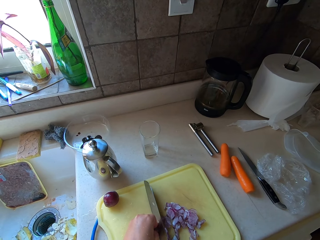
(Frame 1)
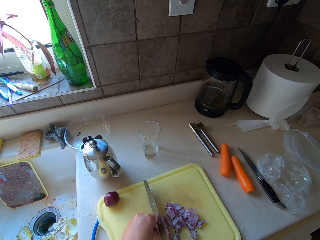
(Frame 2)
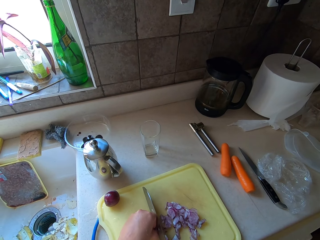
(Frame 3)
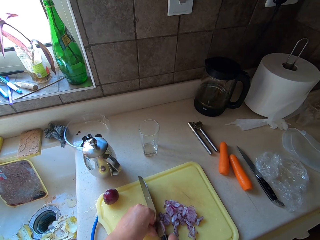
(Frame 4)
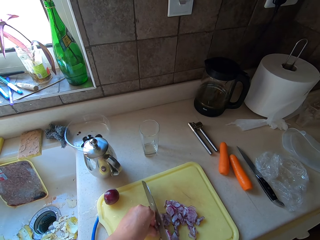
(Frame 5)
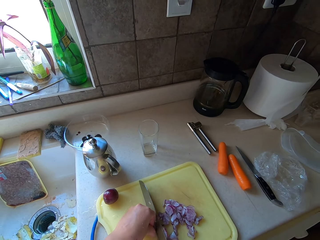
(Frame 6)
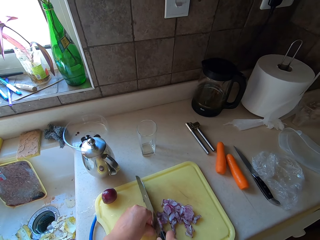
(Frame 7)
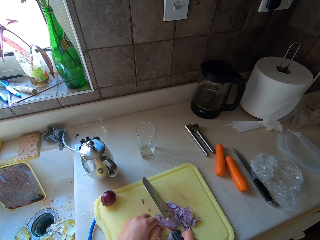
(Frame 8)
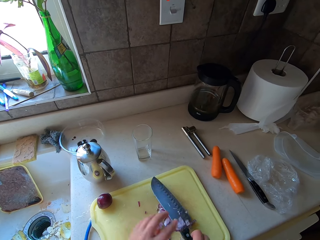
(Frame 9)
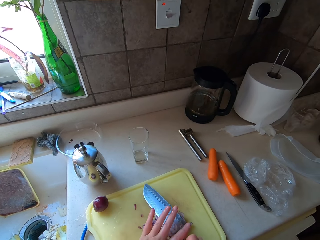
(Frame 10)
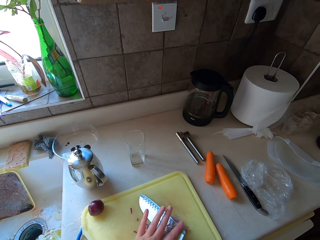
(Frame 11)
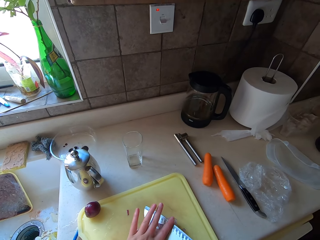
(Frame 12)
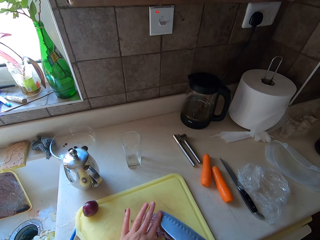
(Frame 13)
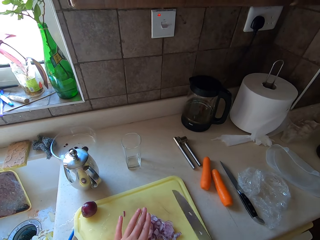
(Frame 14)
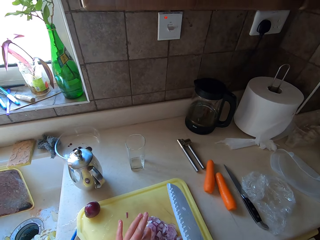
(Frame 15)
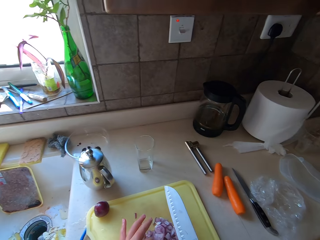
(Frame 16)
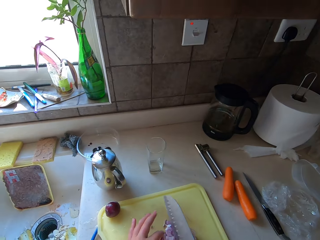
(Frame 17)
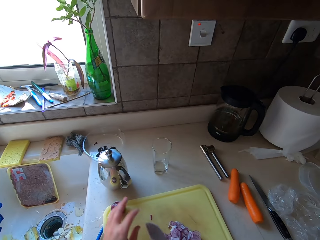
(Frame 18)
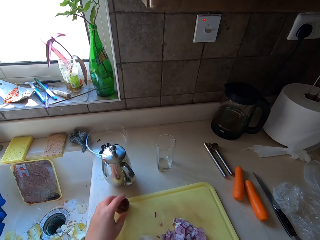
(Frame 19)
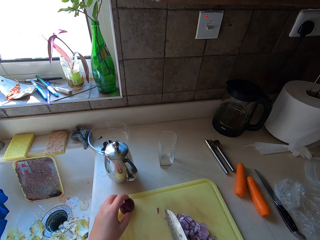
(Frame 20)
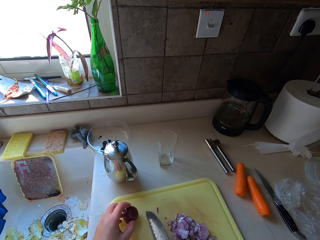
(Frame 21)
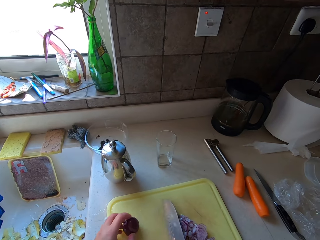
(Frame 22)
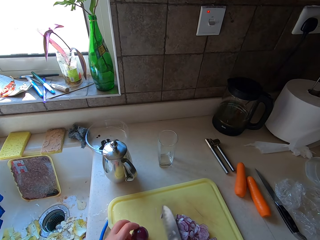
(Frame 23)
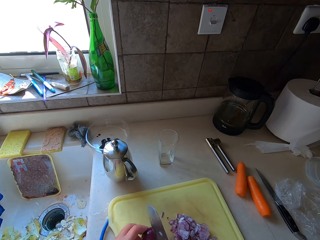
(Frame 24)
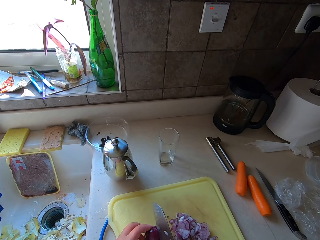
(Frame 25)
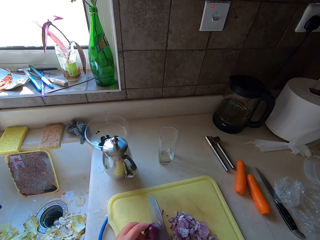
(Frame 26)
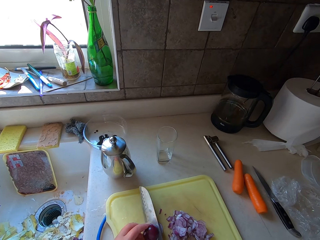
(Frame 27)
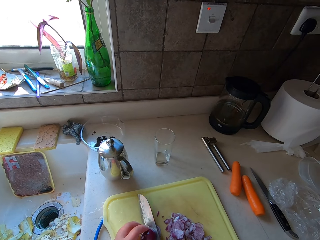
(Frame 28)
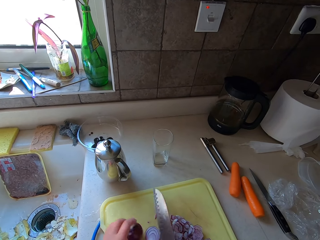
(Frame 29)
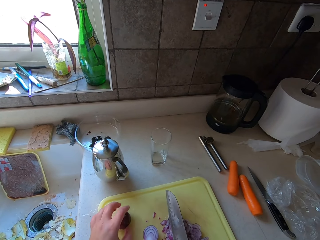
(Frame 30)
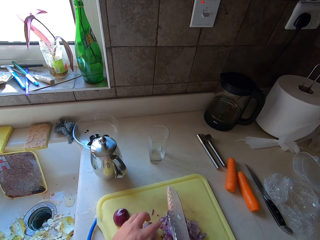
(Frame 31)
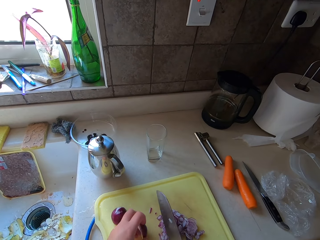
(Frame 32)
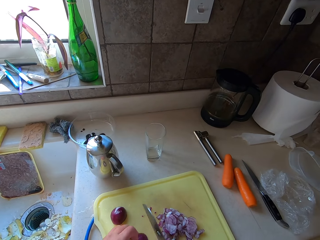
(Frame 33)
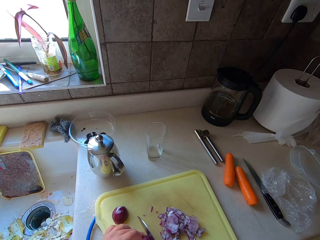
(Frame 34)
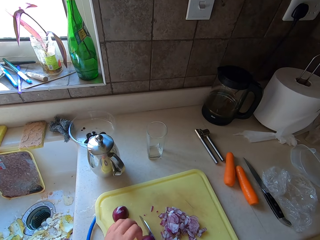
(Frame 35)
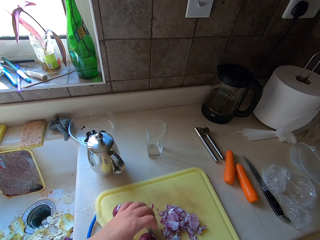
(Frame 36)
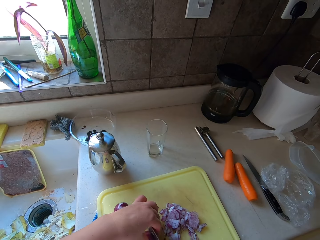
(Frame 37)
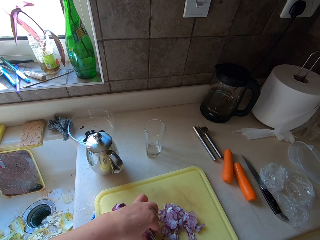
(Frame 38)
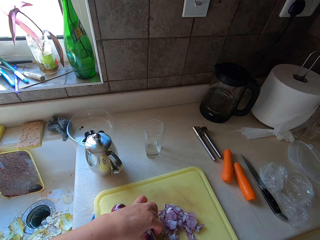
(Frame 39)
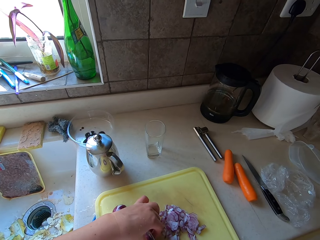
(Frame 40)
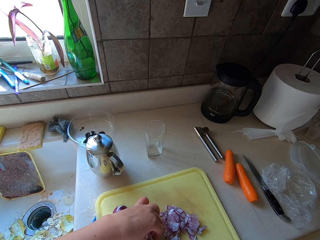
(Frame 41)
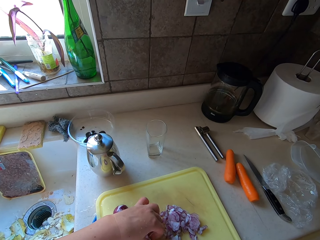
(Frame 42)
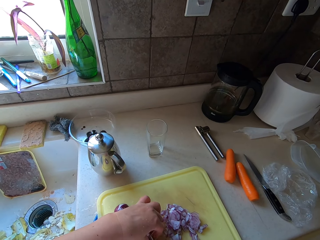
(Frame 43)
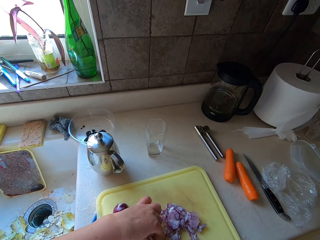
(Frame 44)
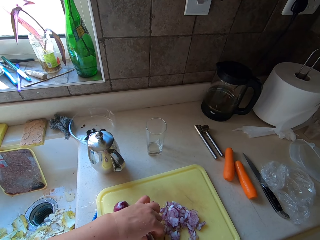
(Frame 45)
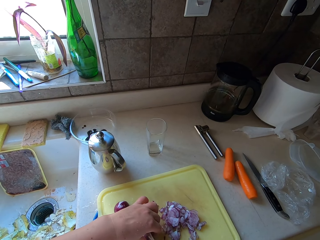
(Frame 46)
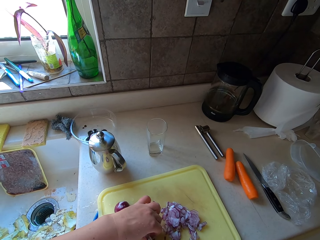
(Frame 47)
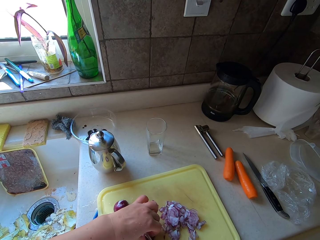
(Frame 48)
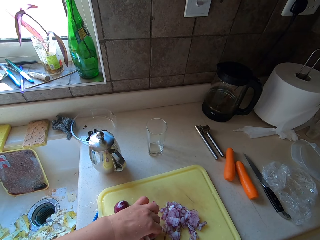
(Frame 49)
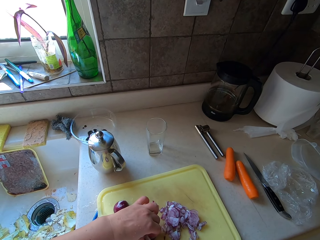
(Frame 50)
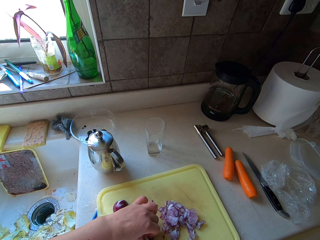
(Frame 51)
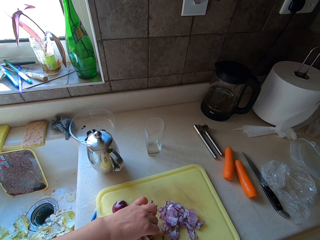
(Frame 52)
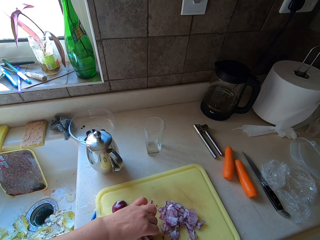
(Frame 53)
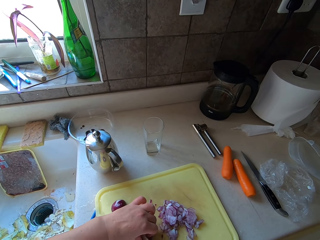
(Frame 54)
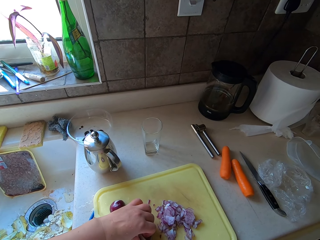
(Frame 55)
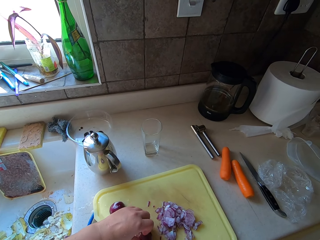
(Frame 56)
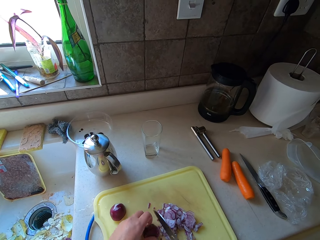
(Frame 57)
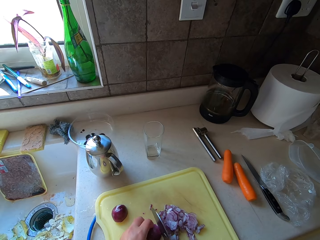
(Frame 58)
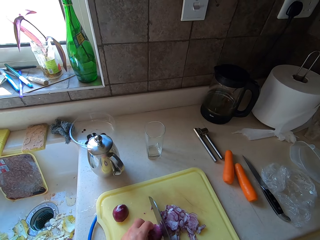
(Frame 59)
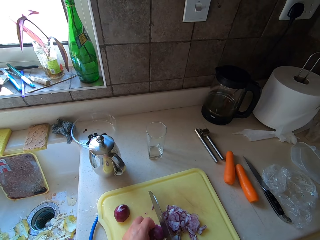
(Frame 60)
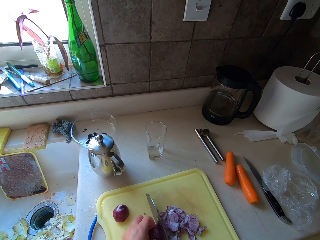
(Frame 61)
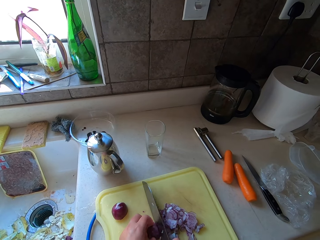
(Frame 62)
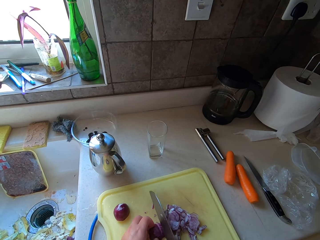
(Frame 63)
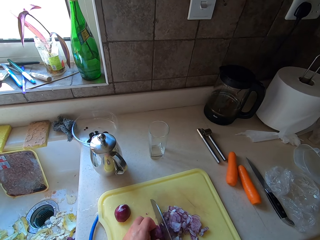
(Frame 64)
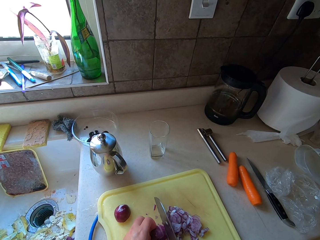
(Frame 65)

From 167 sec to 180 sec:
The camera wearer removes onions from the knife. They wipe the knife with the hand. They pick another onion from a chopping board. They slice the onion to pieces. They chop the onion.

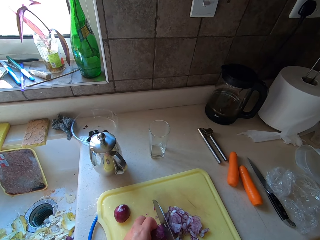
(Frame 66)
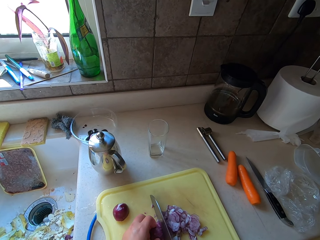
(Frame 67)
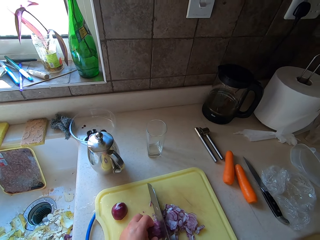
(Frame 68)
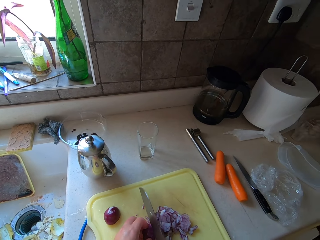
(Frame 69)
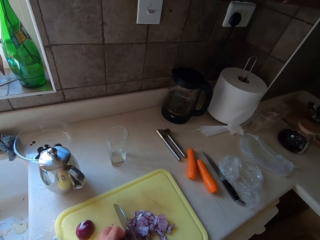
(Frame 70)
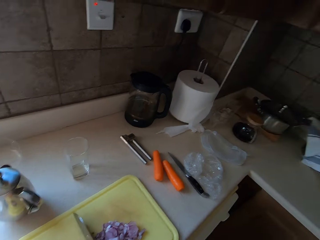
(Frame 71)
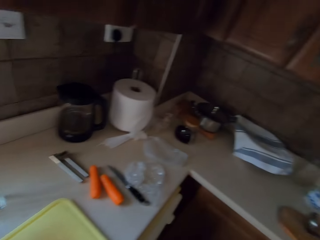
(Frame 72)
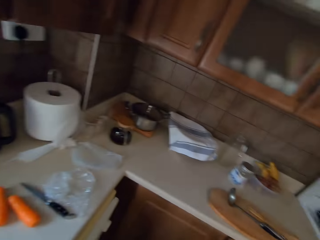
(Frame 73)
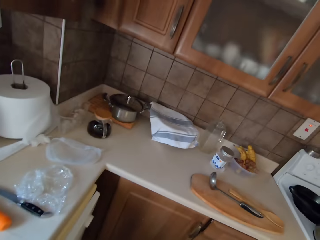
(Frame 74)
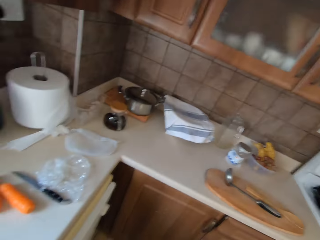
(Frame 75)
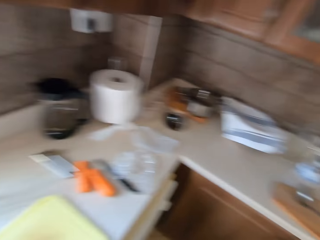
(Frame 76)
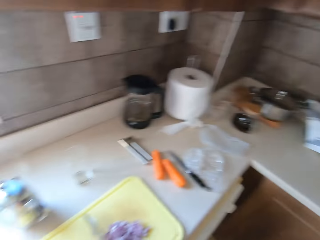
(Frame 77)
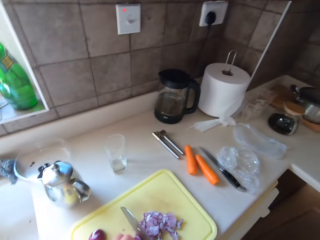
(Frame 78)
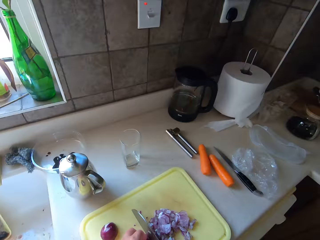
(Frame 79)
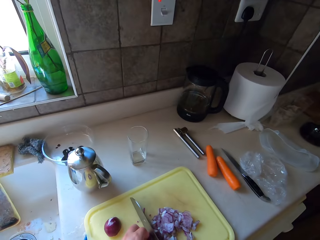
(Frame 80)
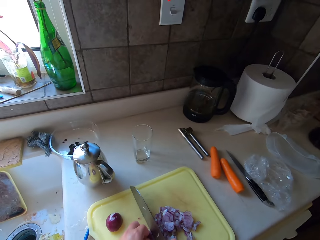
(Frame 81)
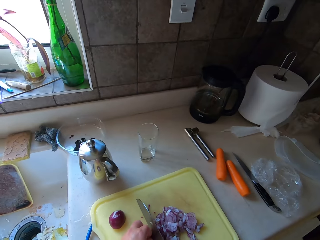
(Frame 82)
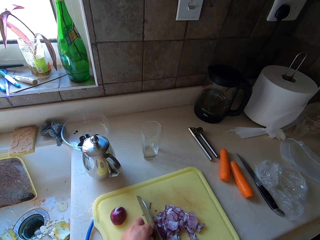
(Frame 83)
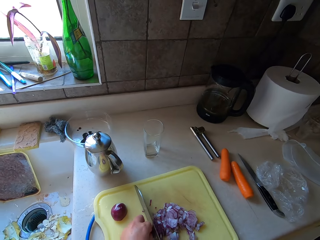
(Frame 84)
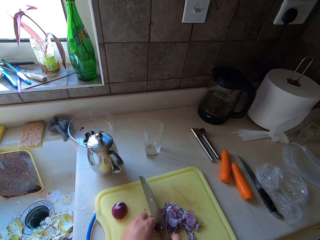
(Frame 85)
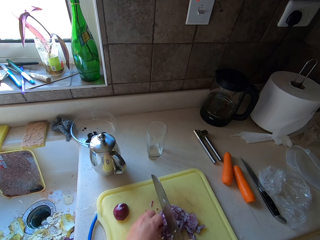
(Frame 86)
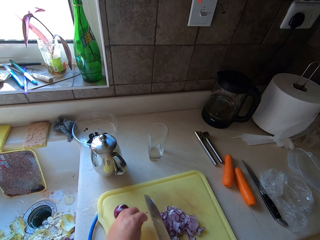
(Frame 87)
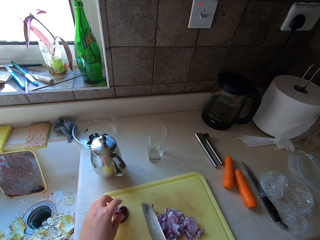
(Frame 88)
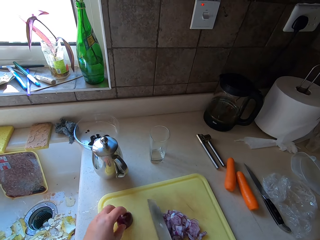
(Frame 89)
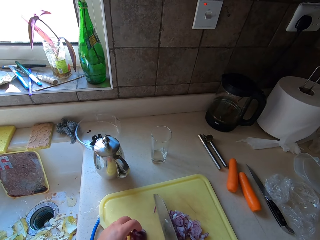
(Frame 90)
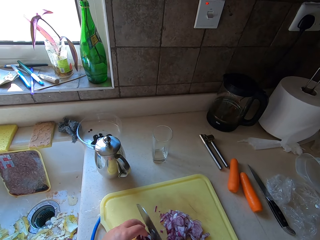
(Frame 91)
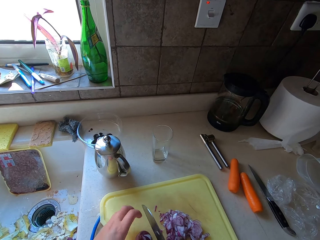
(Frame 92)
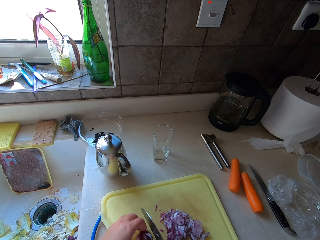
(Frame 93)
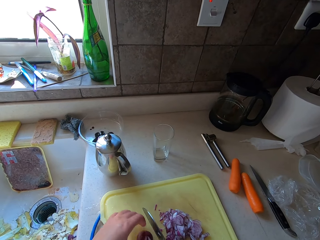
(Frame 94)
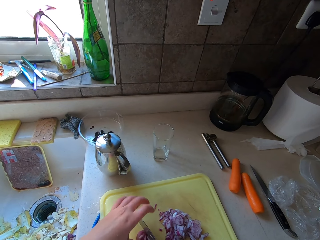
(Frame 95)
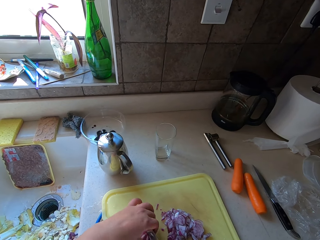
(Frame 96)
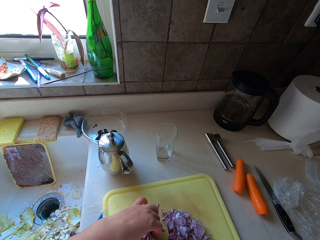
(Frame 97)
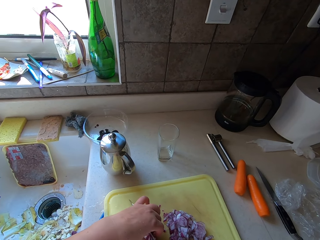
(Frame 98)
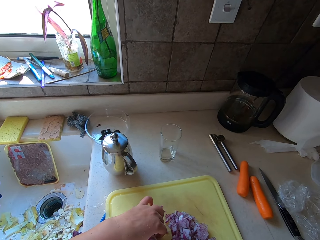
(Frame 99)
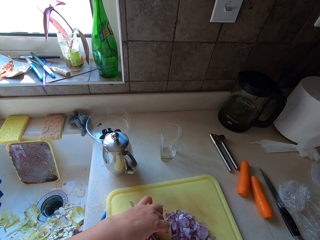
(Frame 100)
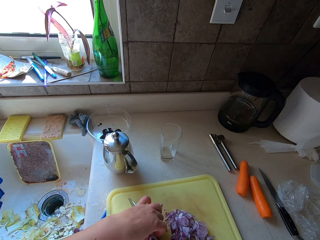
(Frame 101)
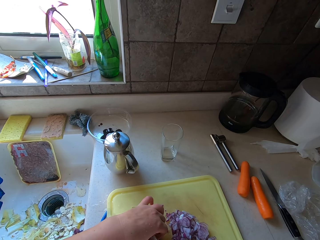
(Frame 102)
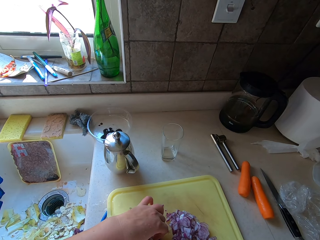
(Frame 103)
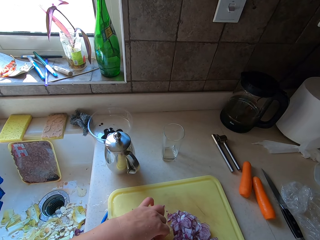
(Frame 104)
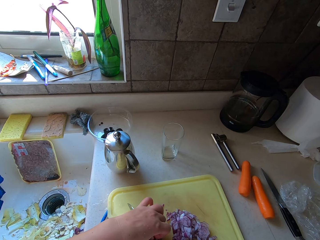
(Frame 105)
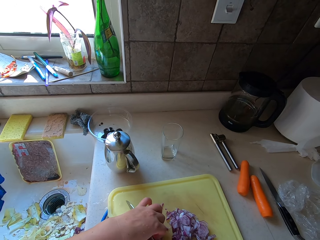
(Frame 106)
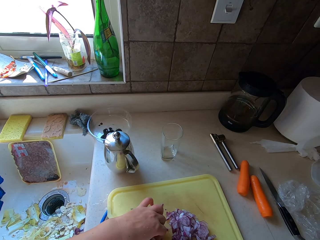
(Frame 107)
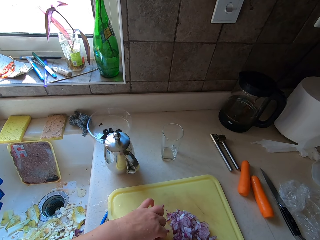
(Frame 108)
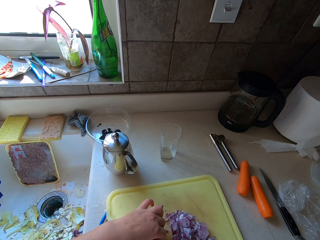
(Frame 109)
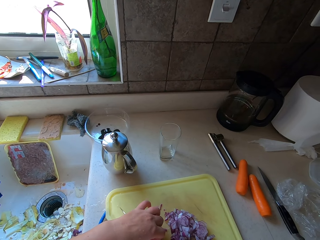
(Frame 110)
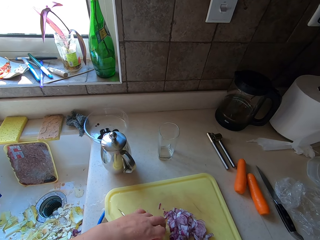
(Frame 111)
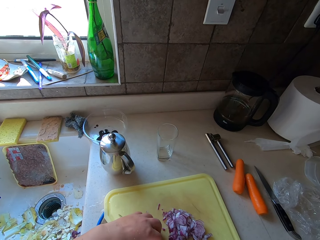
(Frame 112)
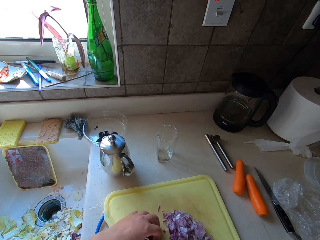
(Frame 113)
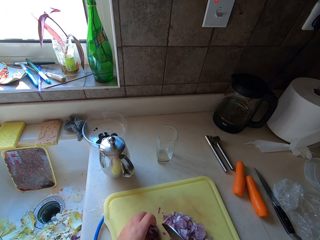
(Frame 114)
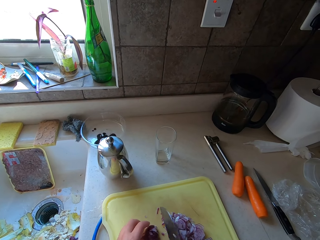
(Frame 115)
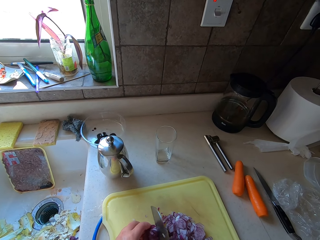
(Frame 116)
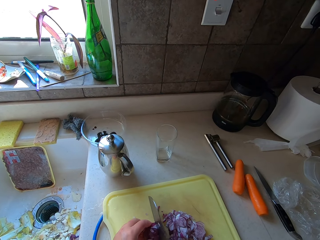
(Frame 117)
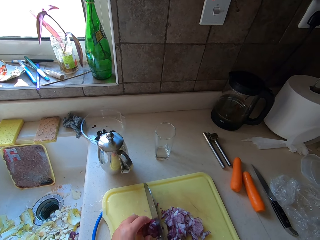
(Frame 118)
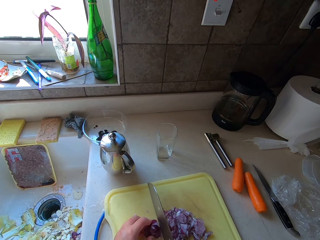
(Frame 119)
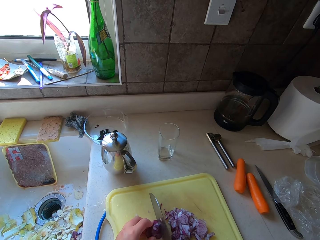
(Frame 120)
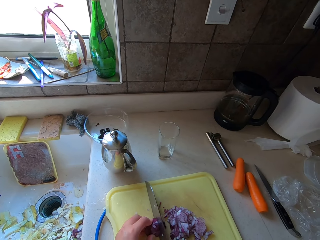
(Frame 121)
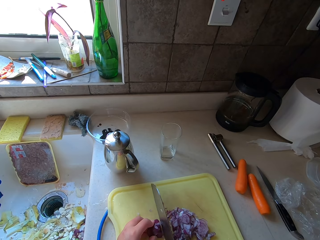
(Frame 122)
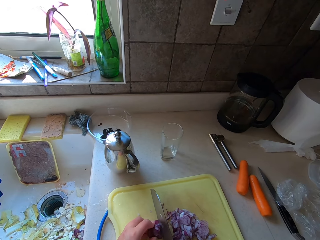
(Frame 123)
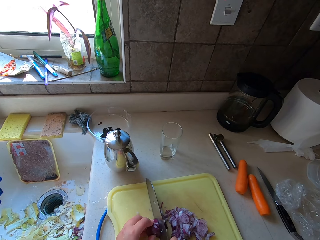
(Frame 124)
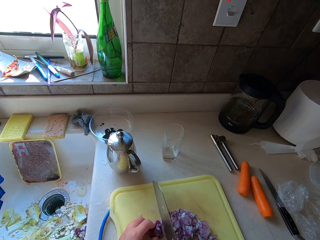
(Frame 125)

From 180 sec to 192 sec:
The camera wearer looks around the kitchen. They turn around the kitchen. They pick another onion. They slice the onion to pieces.
